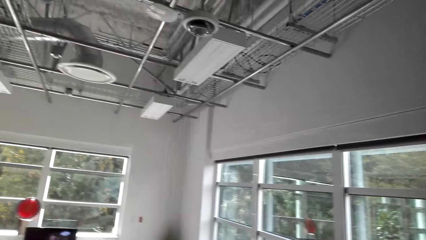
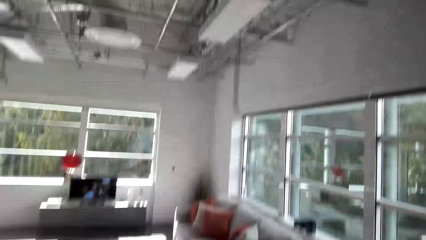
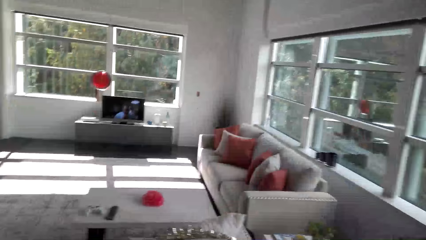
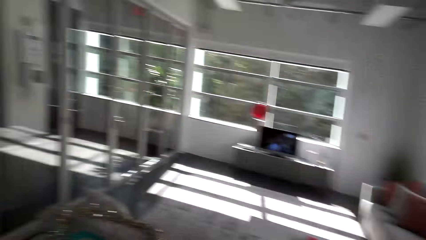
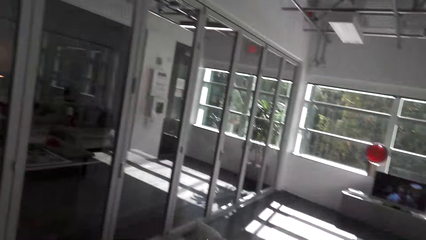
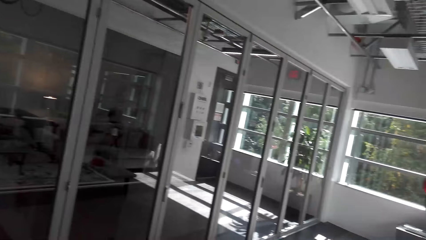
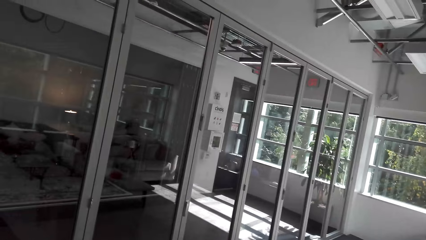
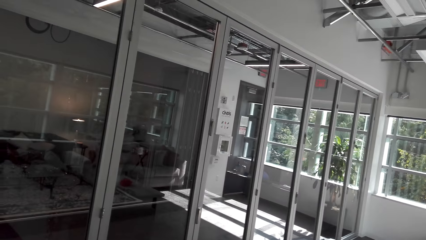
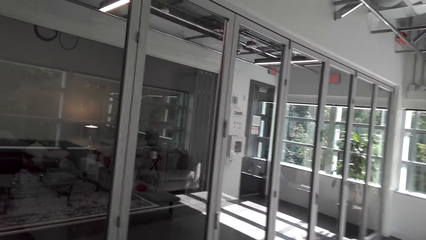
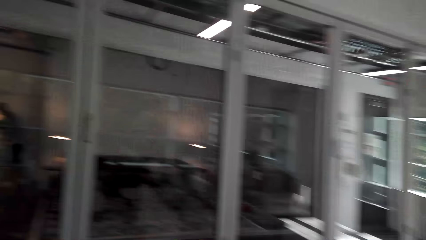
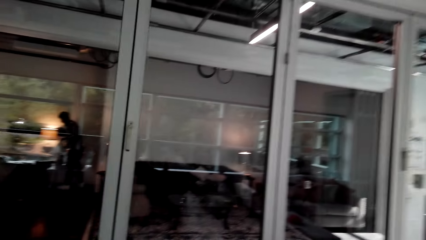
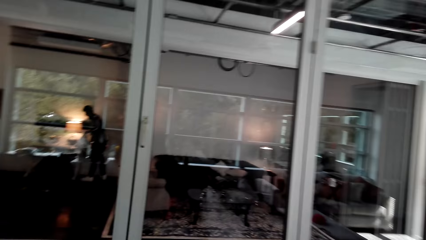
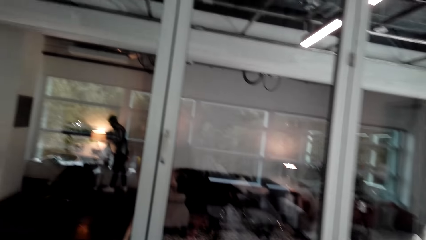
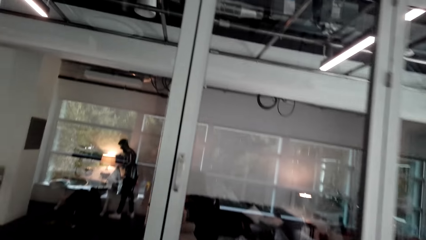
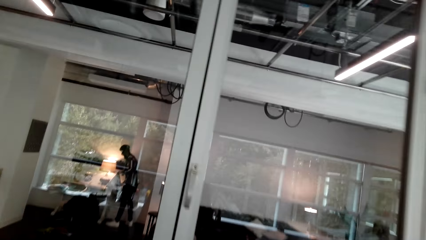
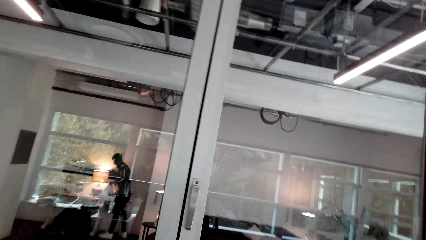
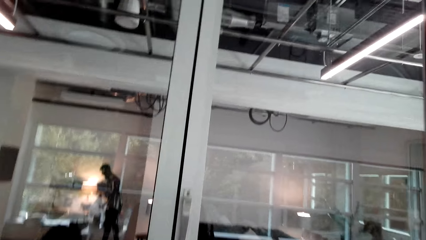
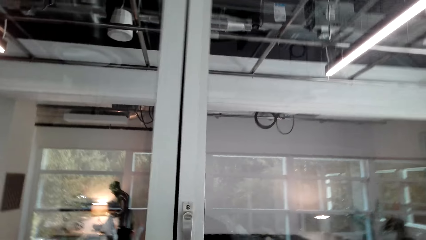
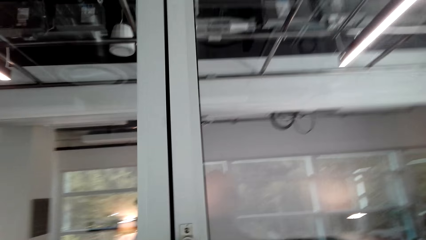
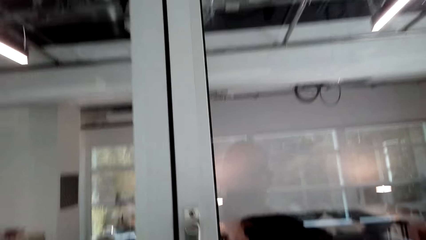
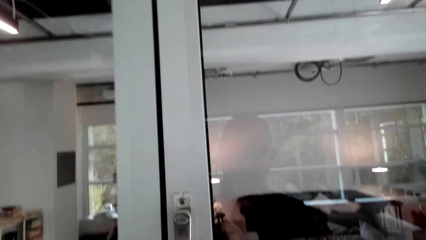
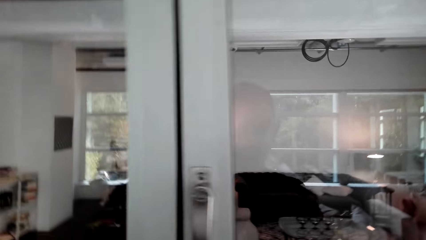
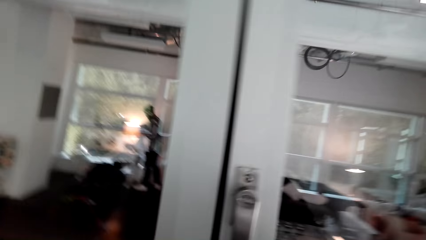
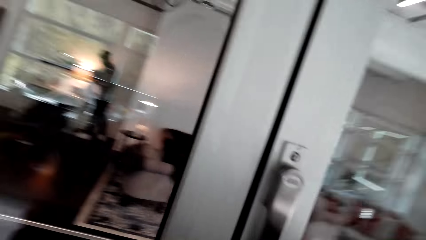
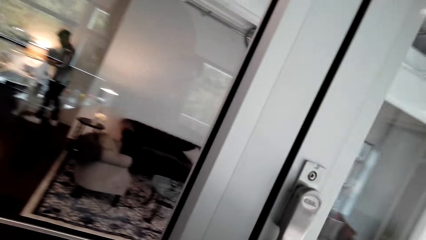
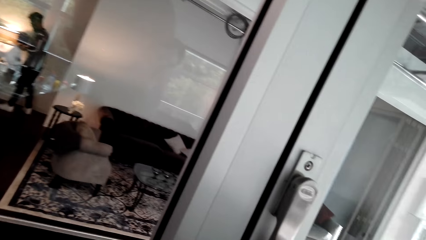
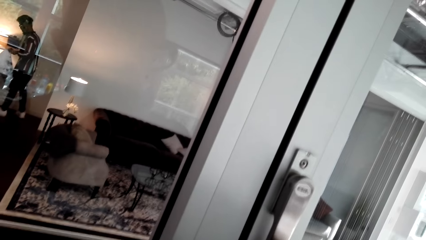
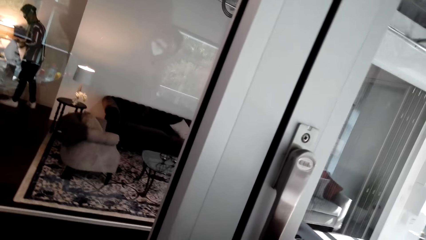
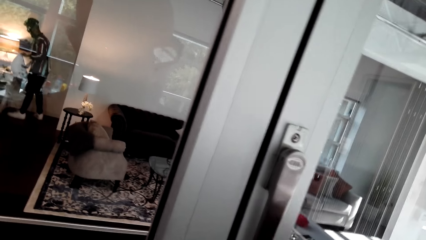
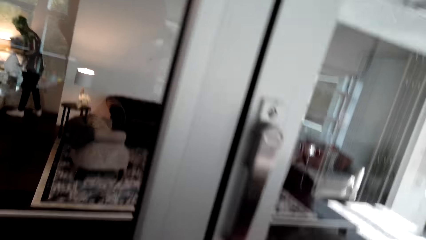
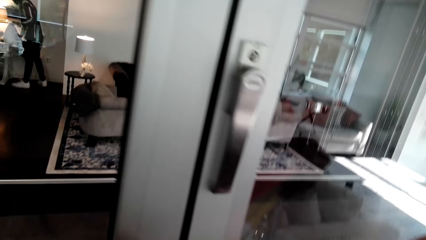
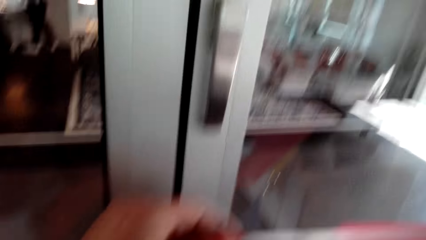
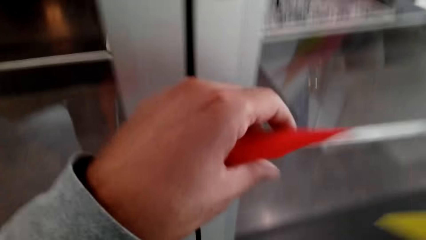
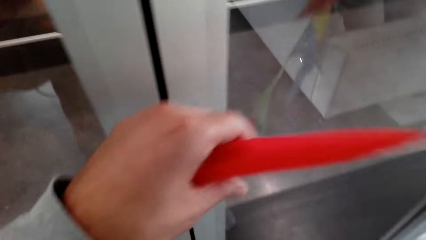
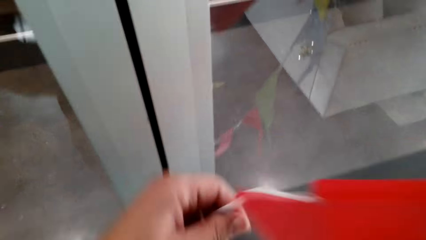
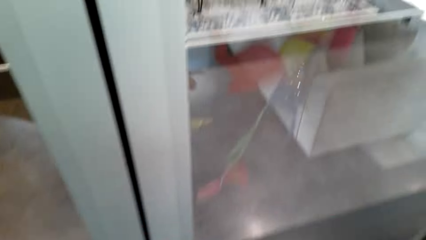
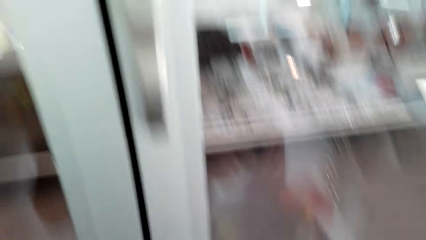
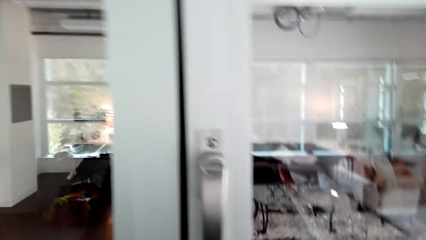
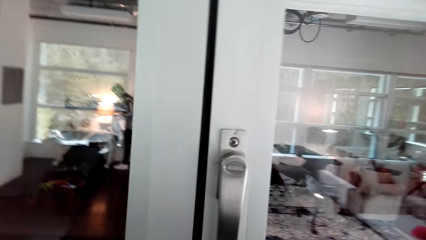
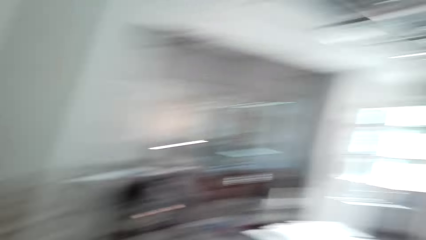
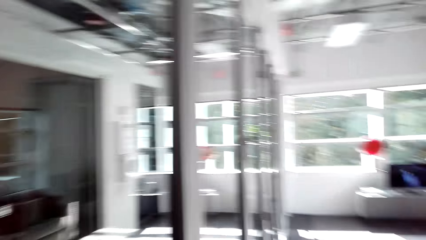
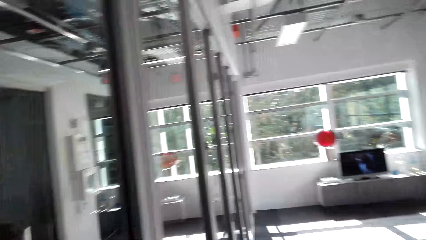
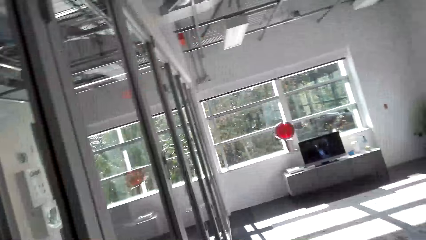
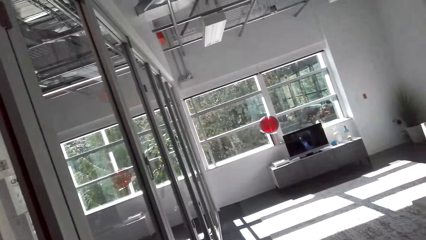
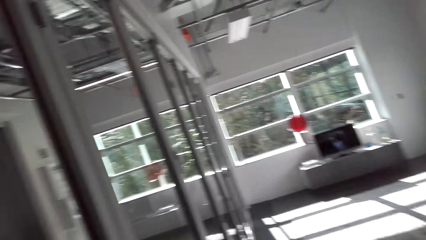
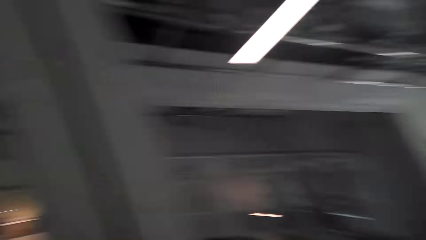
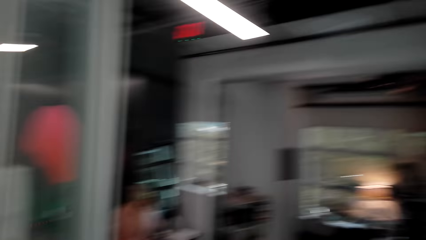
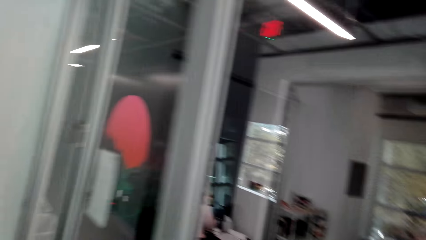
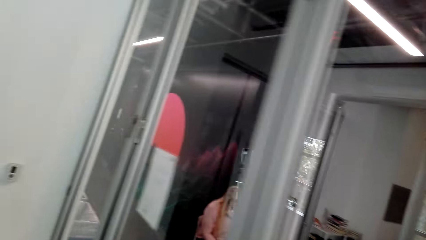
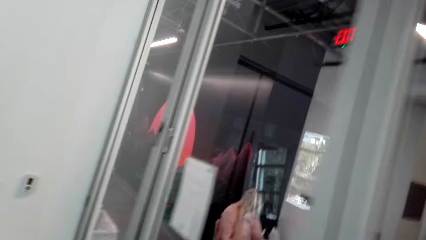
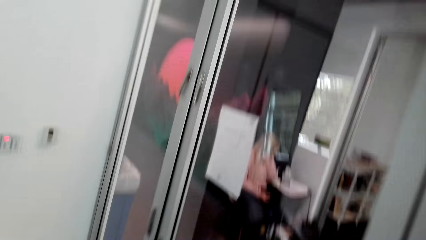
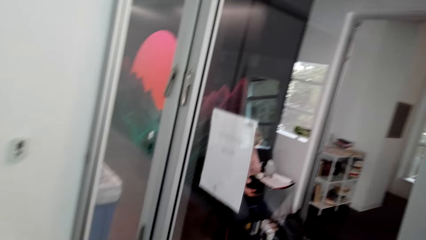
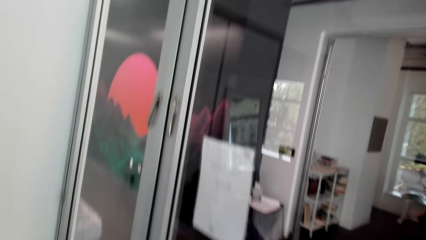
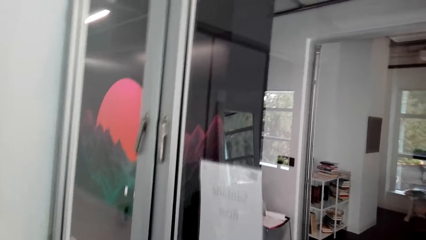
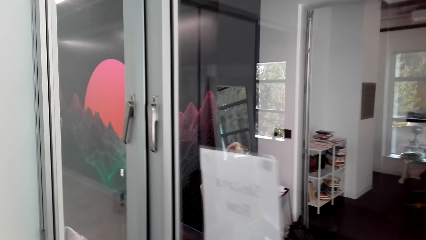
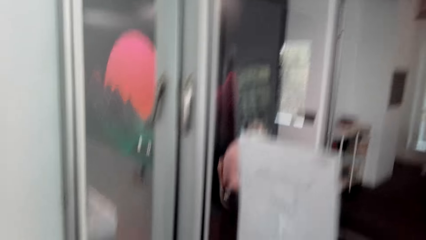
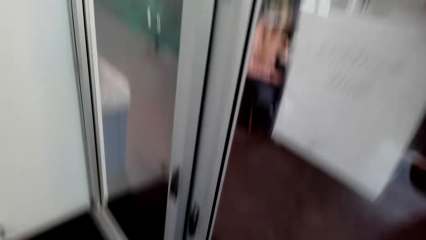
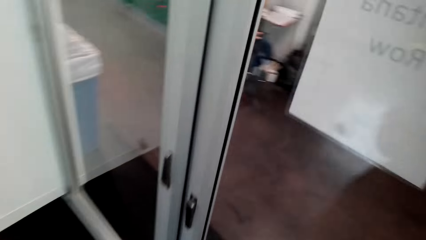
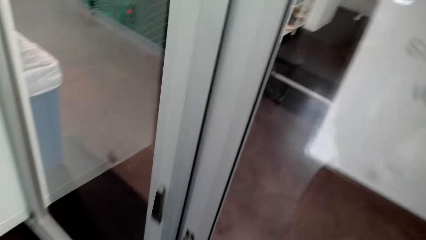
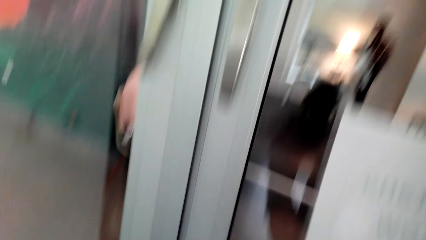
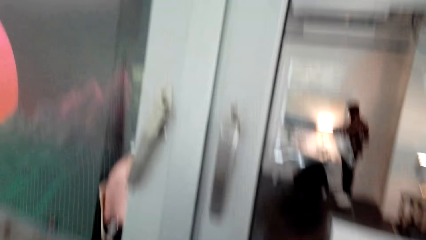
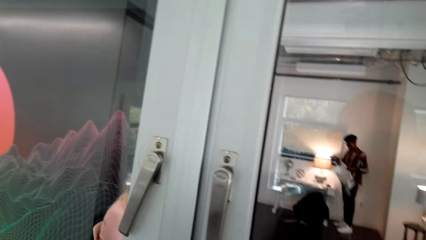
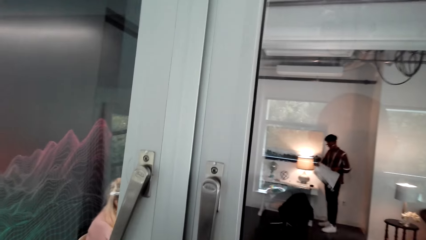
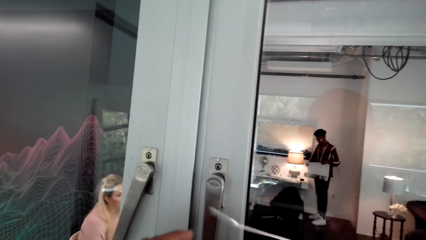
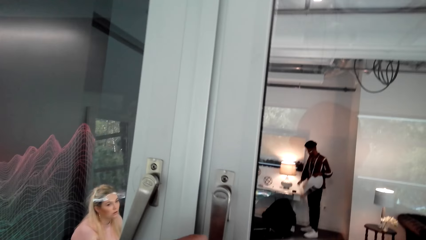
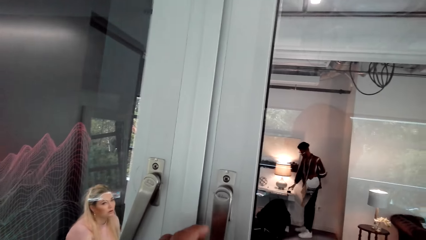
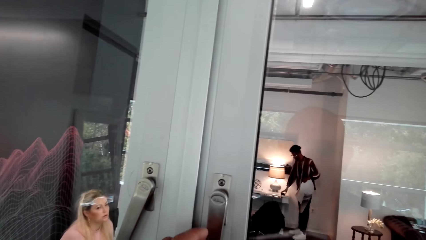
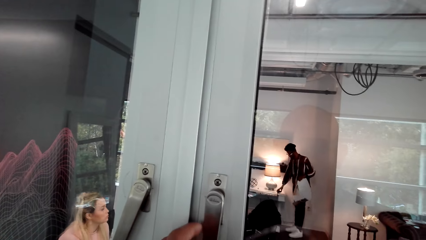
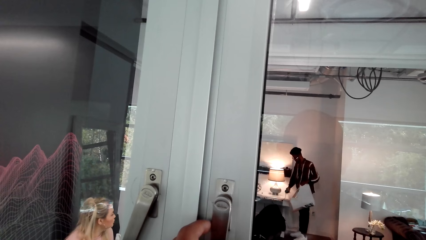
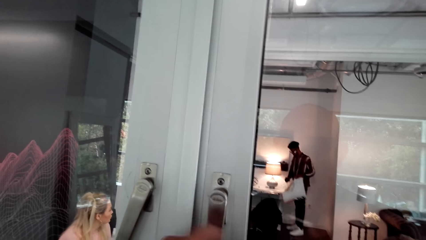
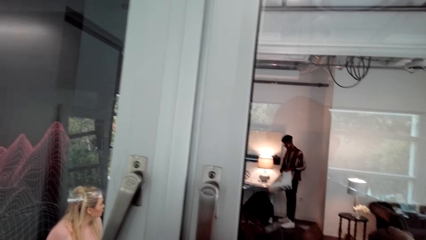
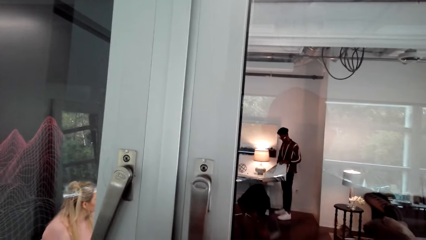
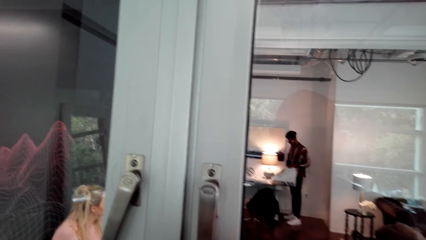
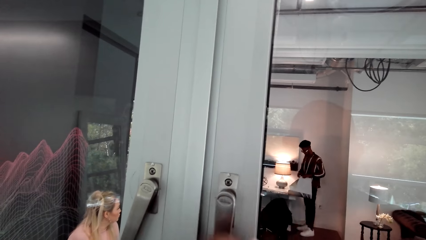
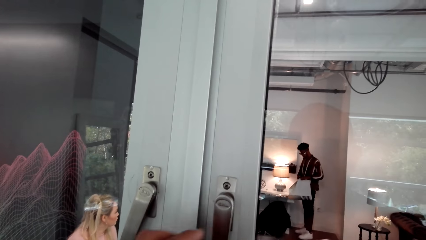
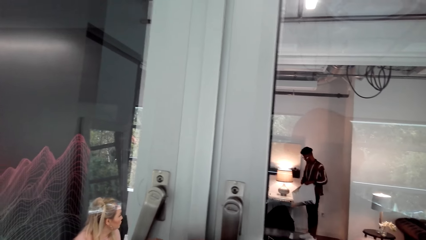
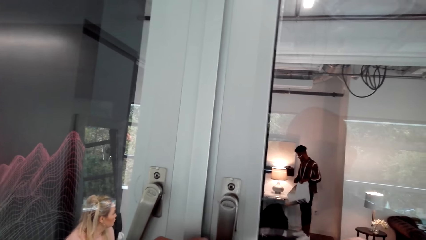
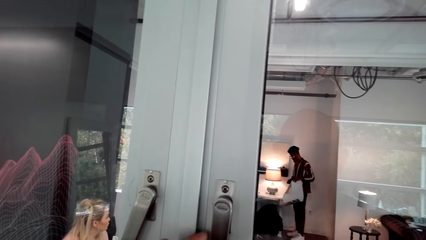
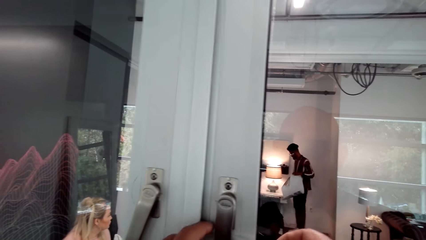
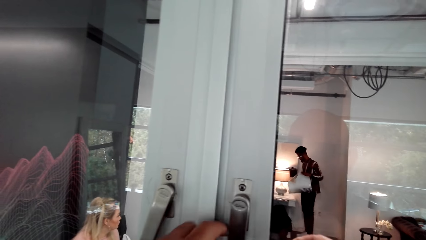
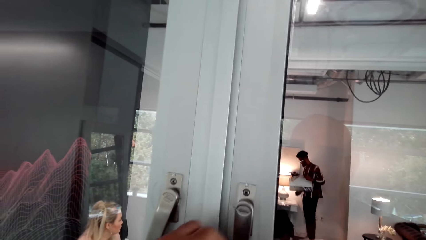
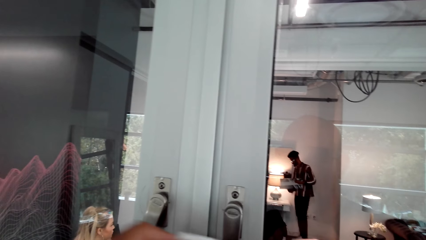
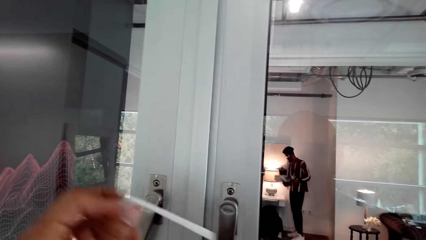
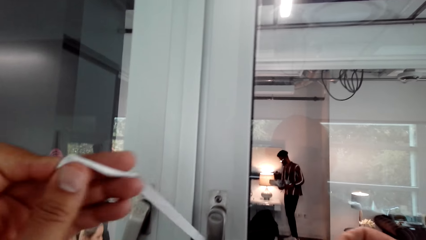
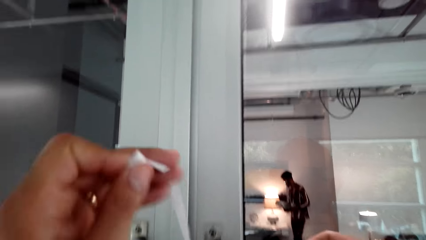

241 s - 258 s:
The camera wearer looks around.
